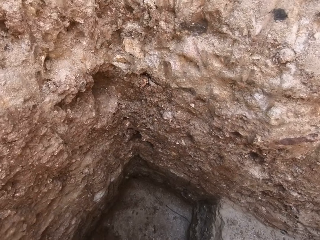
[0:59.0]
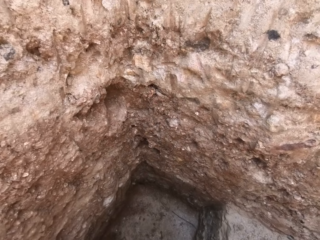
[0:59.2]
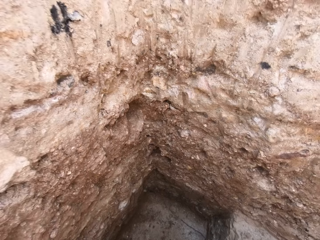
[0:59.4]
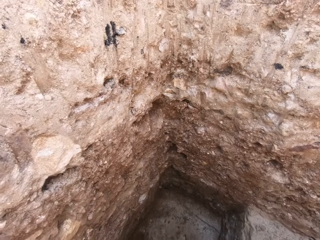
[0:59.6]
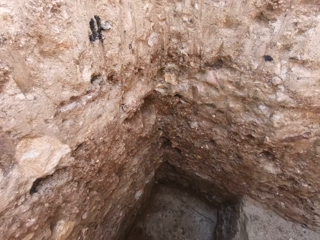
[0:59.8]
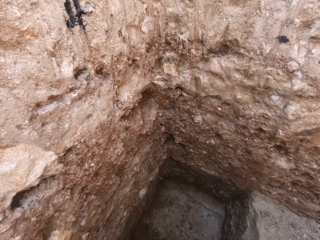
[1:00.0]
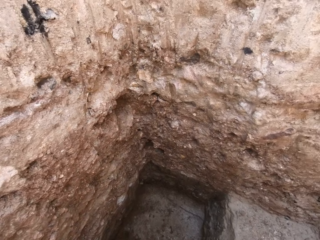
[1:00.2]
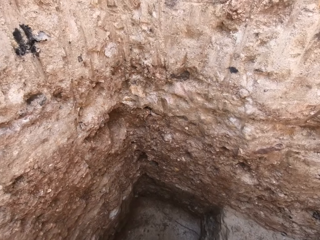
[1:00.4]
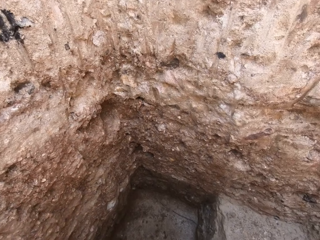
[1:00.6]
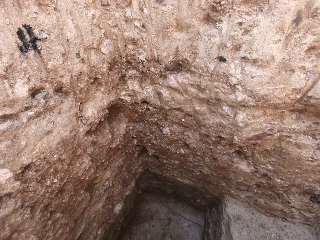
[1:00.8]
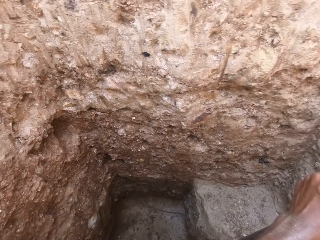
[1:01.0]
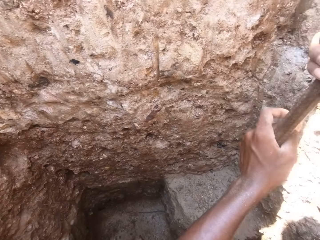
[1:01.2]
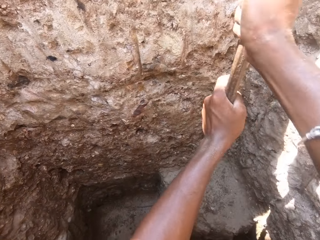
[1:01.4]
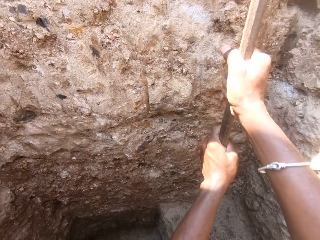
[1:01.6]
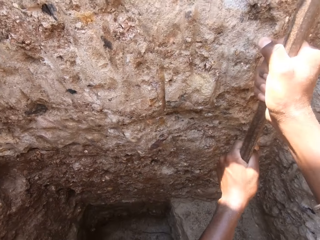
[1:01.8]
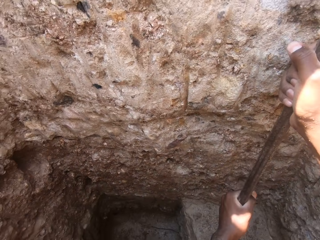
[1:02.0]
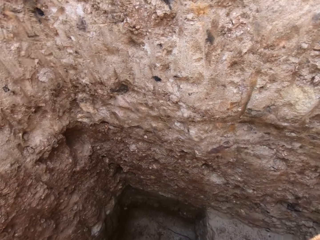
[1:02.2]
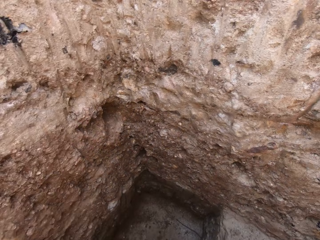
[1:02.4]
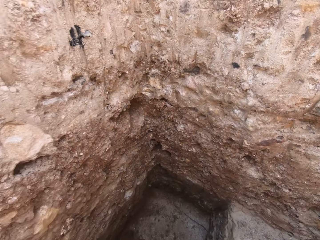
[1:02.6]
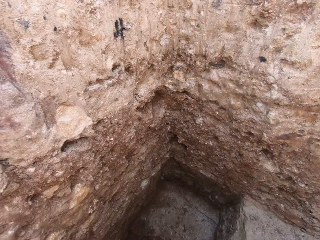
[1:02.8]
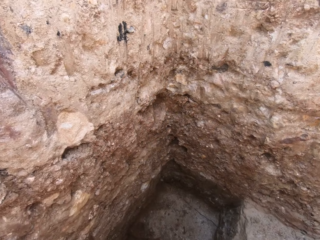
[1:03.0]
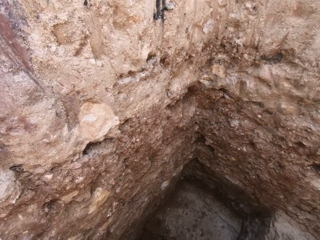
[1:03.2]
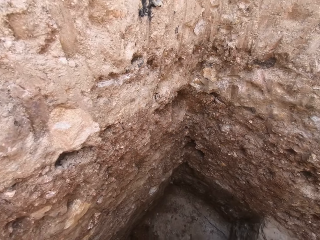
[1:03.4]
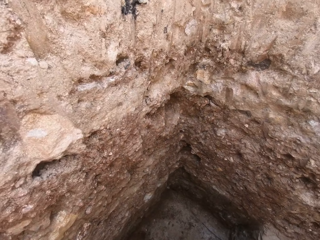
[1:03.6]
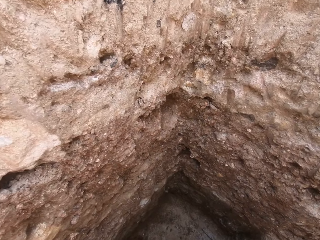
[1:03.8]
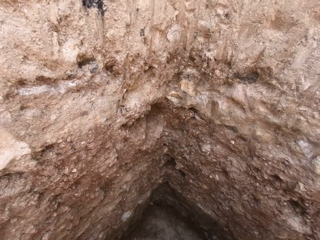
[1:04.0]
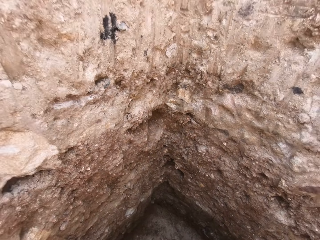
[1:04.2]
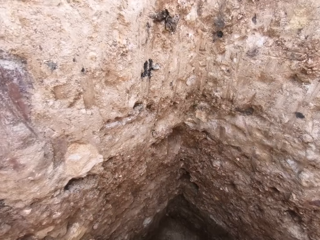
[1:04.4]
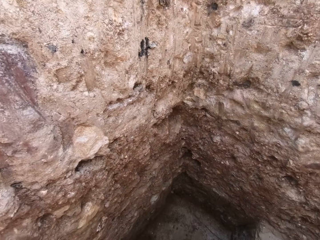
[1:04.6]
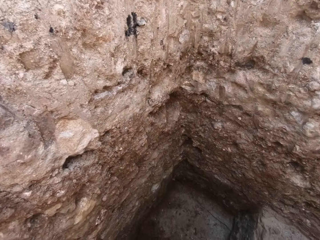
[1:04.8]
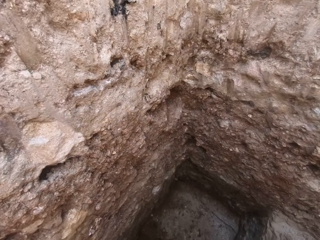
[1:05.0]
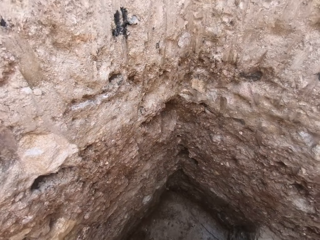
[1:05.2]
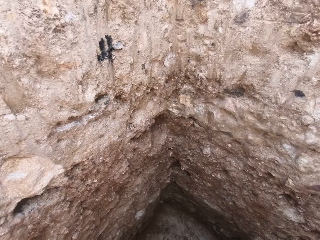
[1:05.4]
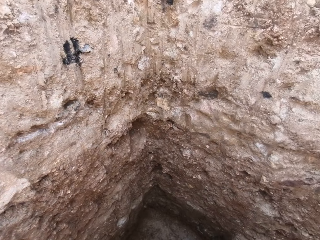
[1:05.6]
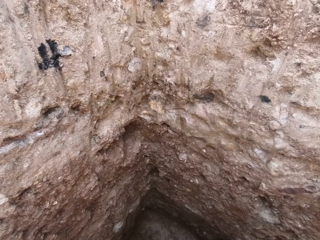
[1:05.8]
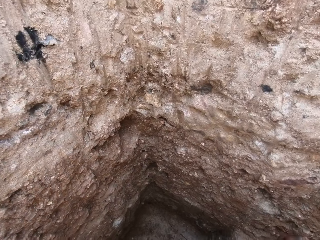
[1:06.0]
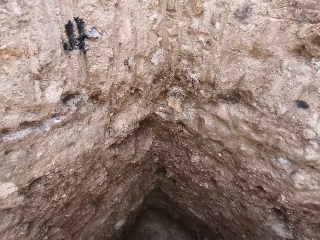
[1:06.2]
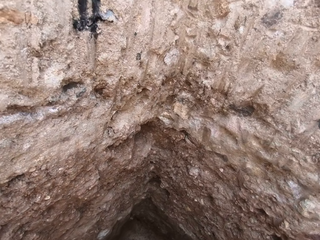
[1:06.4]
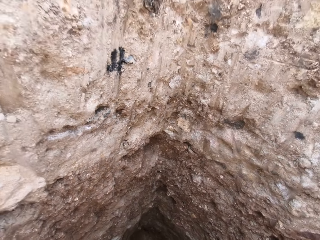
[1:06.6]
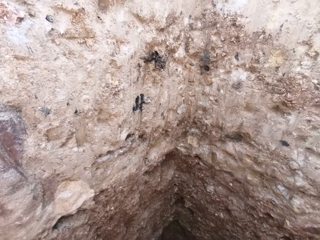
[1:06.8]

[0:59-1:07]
The camera wearer digs.

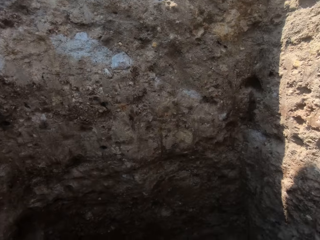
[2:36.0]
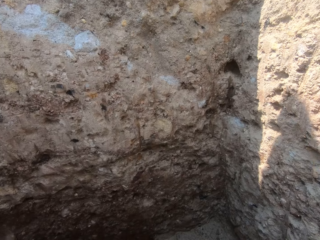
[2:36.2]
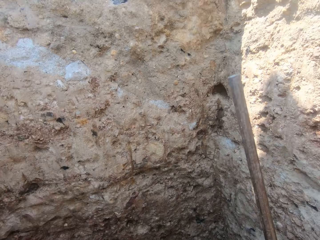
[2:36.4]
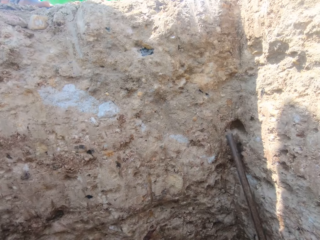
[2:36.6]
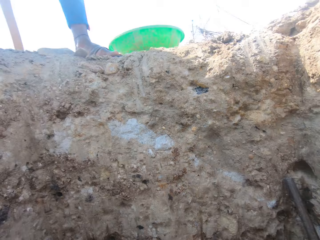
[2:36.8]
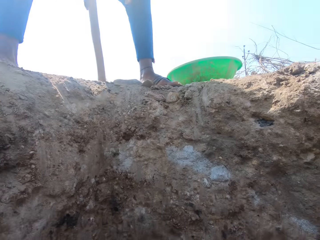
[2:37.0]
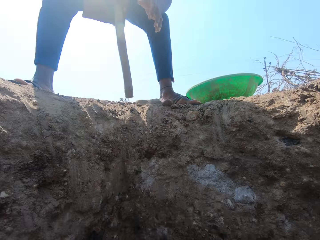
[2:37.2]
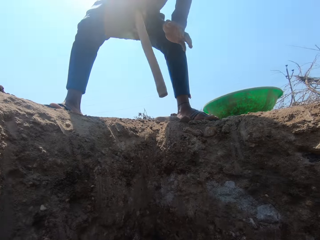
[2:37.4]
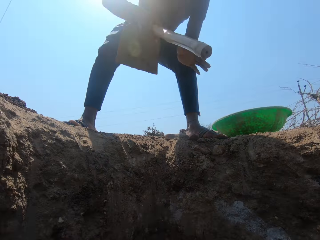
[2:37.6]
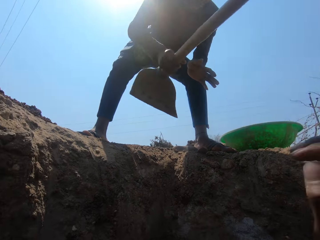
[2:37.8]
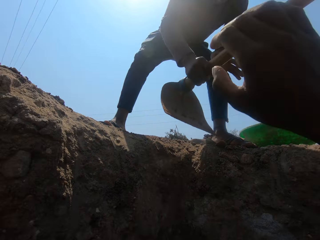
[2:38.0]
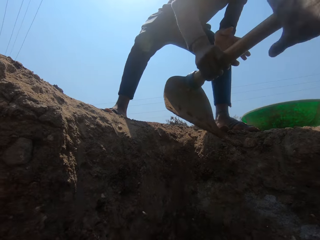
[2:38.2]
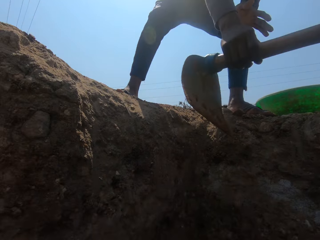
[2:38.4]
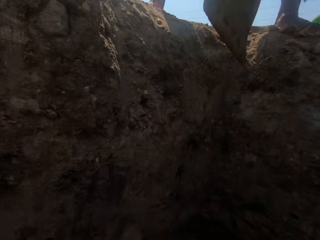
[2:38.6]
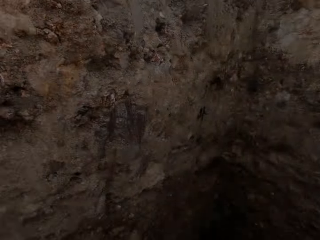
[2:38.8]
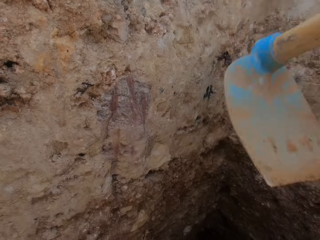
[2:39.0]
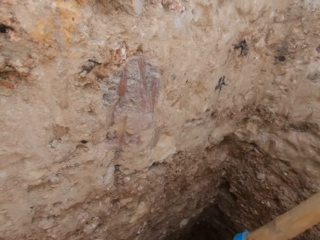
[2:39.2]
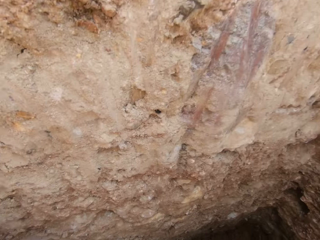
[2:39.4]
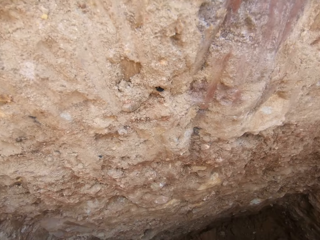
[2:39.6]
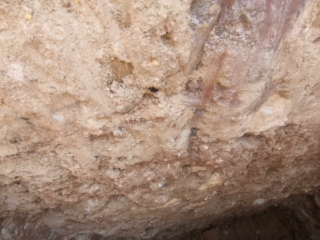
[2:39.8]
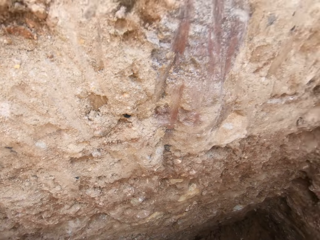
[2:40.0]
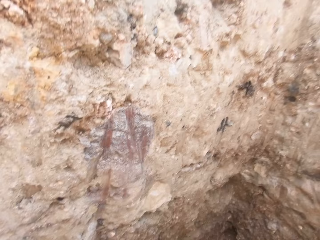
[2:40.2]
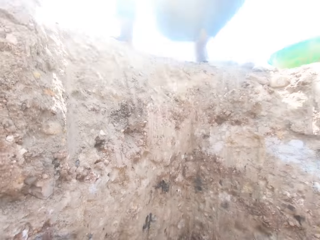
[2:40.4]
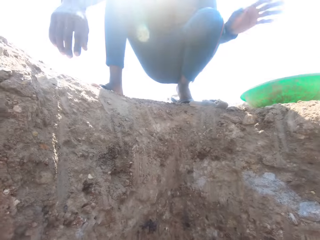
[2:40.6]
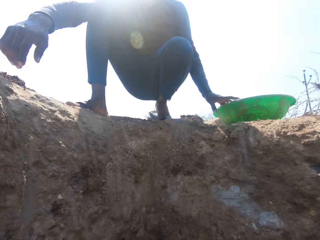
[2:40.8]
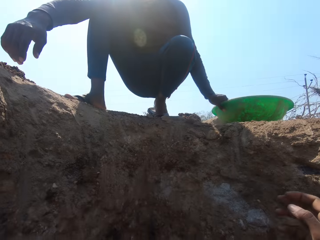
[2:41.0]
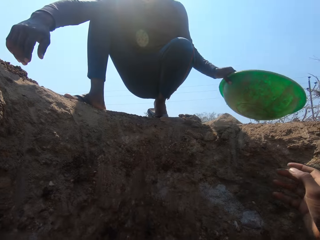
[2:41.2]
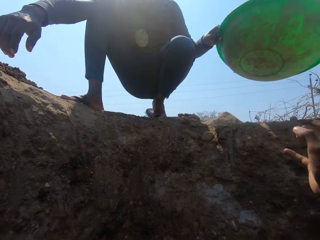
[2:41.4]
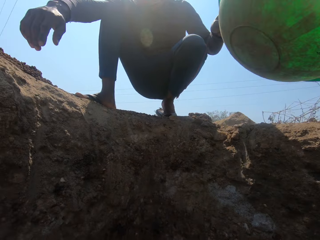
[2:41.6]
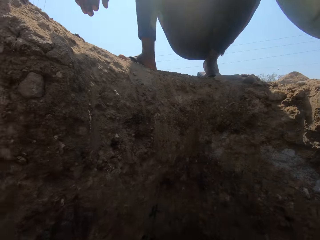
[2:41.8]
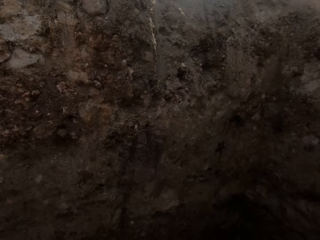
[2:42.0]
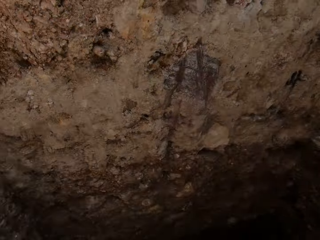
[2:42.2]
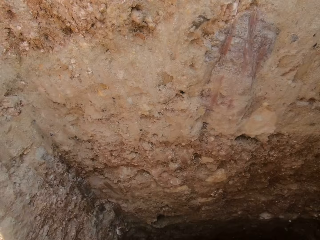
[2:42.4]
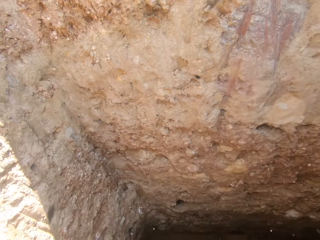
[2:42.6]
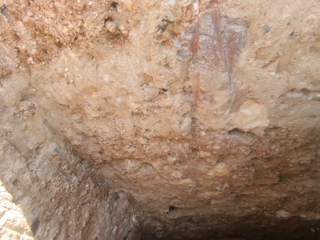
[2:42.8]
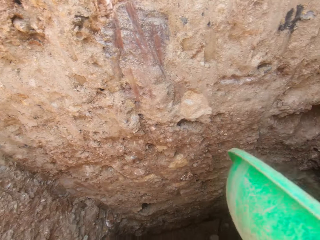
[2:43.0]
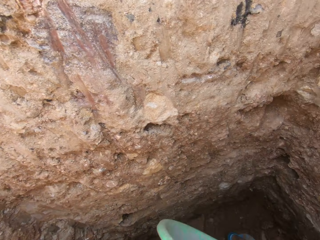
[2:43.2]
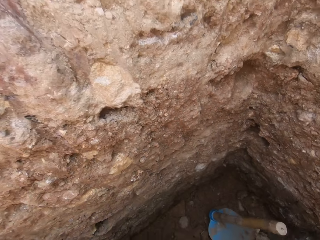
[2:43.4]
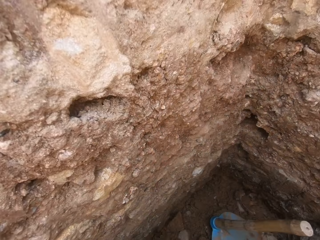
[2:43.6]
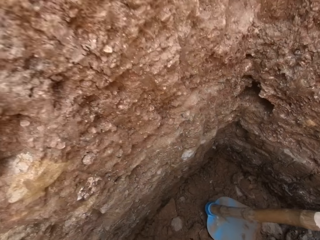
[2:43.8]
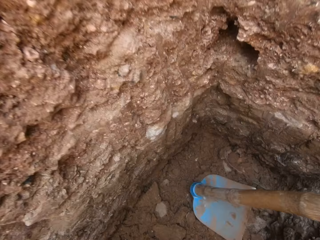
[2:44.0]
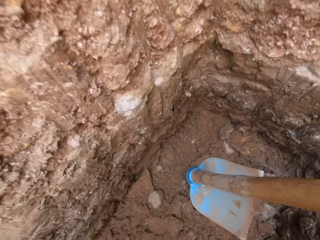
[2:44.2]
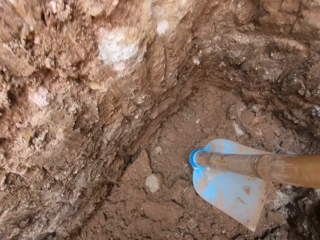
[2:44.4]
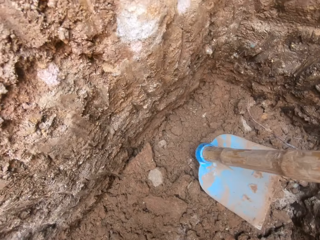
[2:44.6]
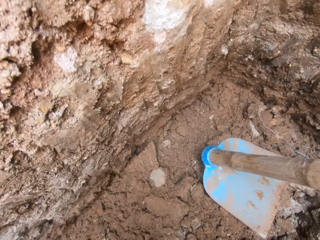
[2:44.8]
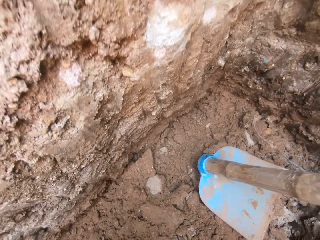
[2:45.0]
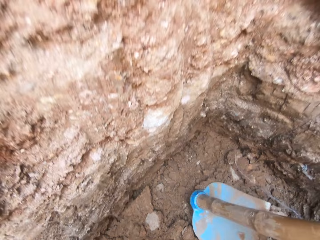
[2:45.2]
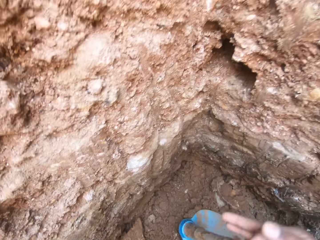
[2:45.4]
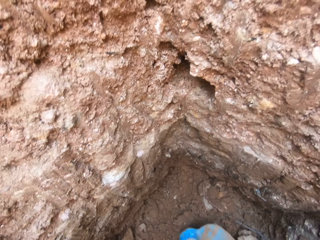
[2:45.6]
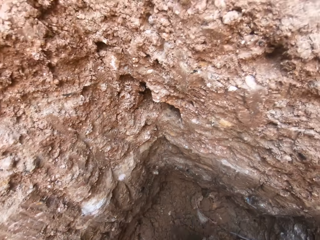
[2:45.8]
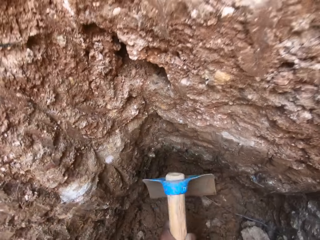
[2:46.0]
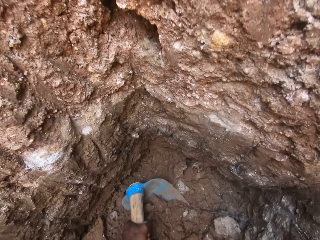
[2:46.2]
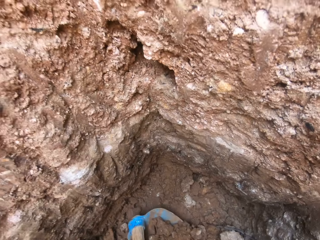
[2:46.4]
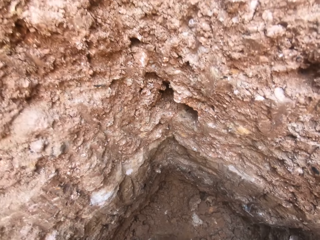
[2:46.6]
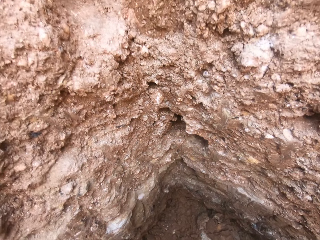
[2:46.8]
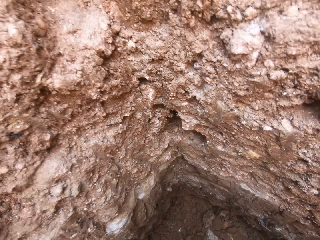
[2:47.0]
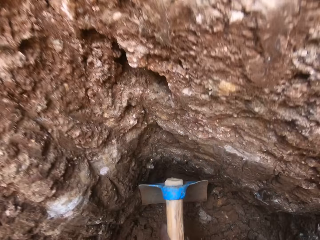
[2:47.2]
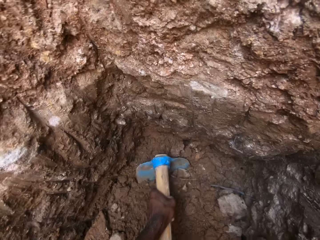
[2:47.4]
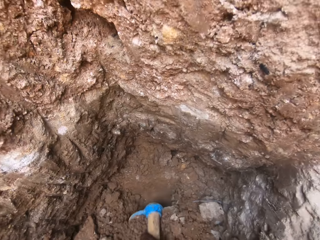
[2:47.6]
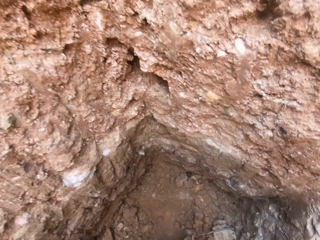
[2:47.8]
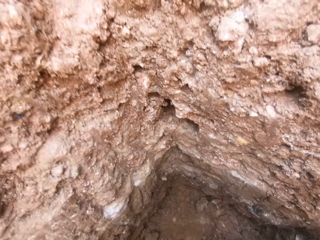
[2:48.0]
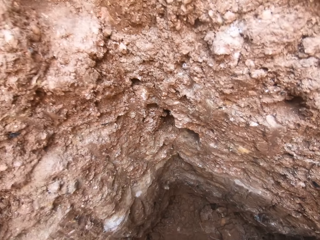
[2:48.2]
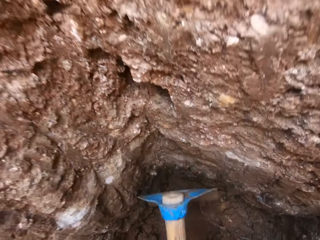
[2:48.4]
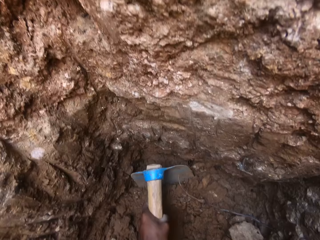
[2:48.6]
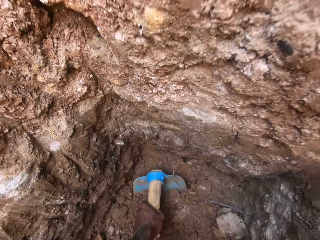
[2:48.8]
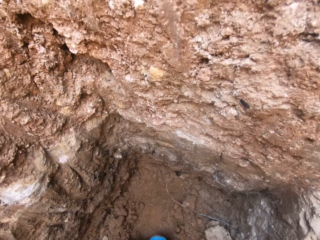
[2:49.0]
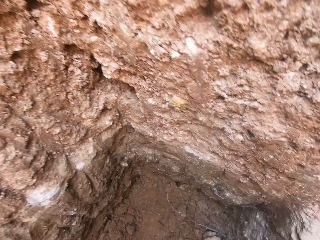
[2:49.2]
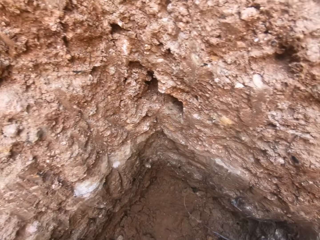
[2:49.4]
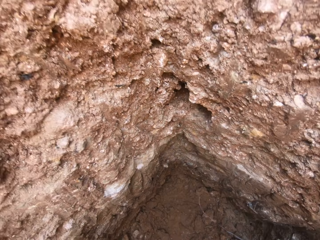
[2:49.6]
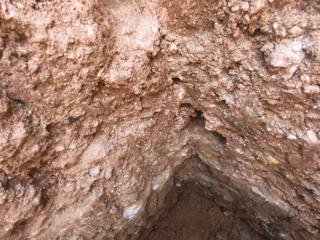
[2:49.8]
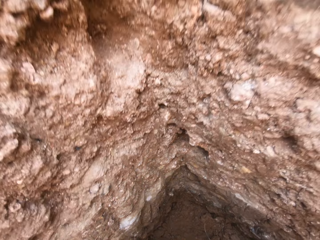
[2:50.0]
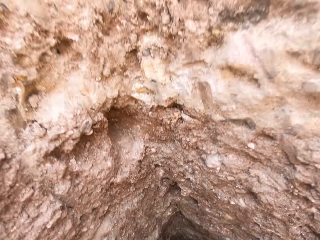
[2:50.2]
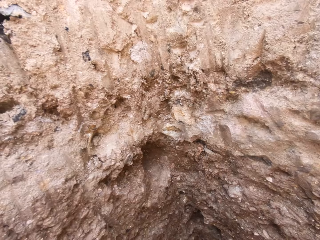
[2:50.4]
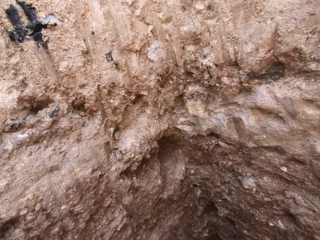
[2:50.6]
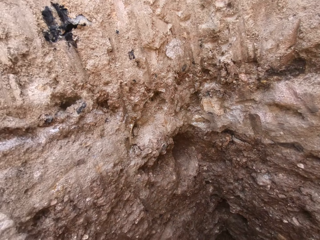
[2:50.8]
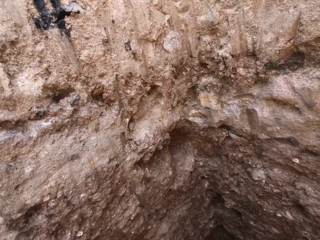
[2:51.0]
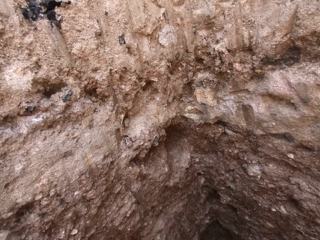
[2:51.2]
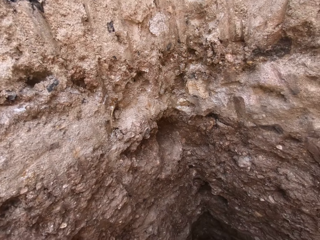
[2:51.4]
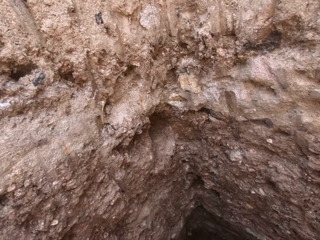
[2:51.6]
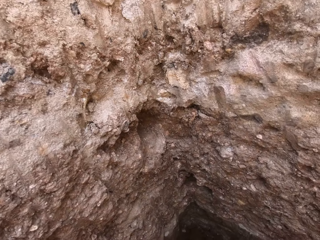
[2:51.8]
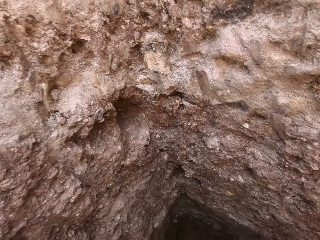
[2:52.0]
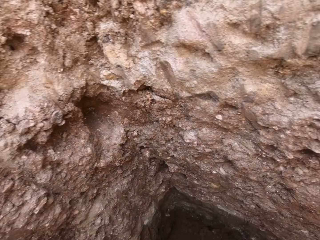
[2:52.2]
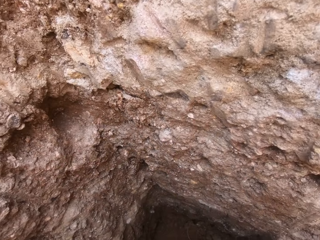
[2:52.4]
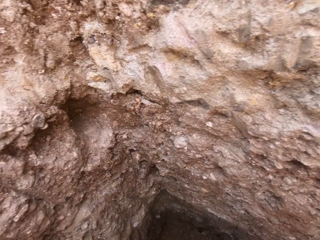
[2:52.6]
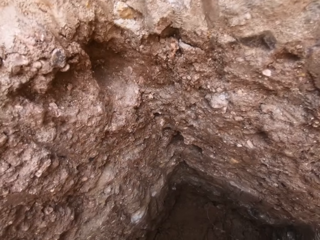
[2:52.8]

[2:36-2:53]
A person hands the camera wearer a hoe. The camera wearer picks up a shovel. The person hands the camera wearer a basin. The camera wearer picks up the basin. They bend down. They scoop soil into the basin with the hoe. They dig with the shovel.
